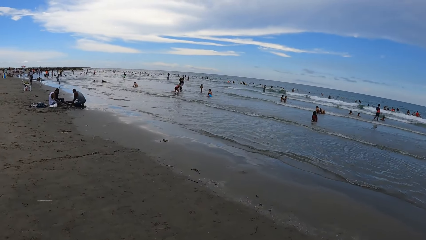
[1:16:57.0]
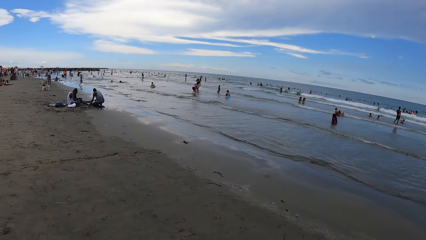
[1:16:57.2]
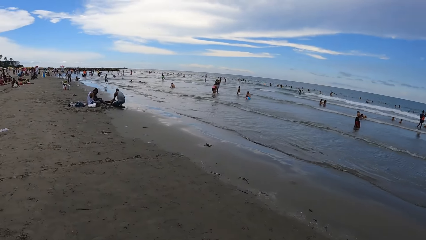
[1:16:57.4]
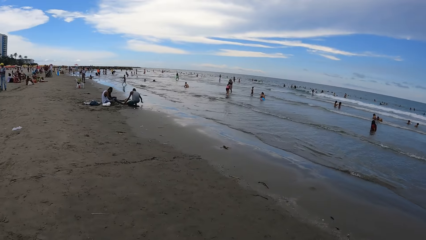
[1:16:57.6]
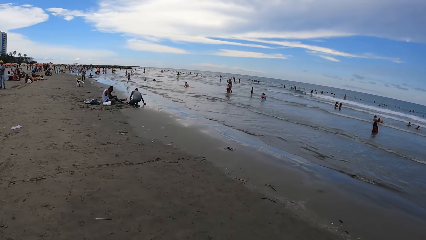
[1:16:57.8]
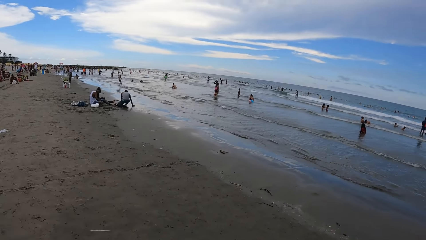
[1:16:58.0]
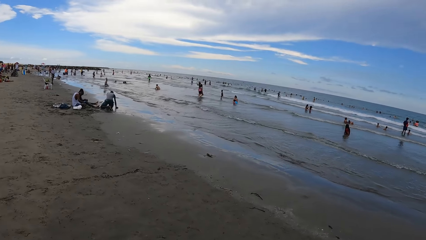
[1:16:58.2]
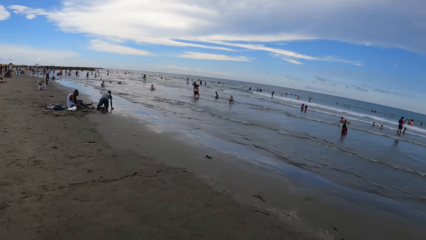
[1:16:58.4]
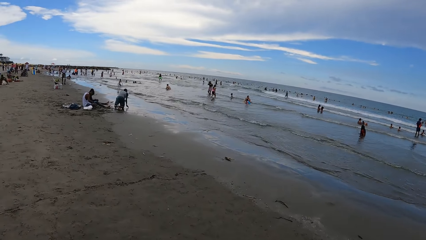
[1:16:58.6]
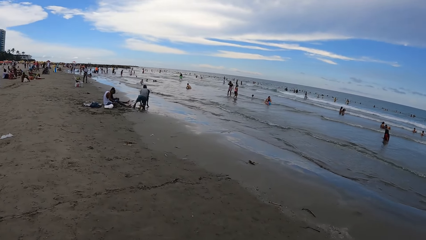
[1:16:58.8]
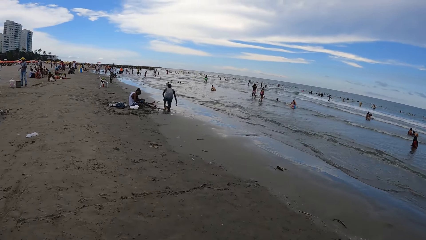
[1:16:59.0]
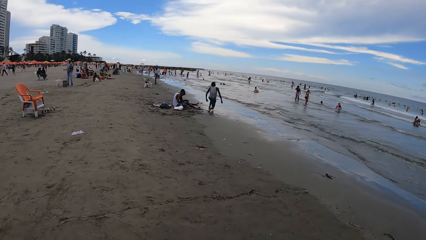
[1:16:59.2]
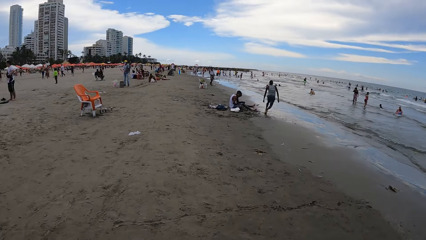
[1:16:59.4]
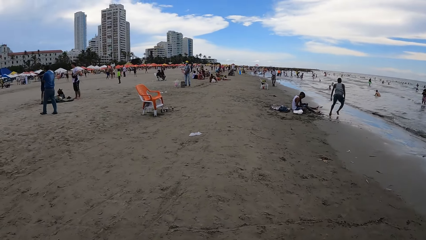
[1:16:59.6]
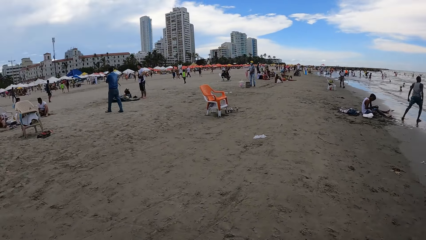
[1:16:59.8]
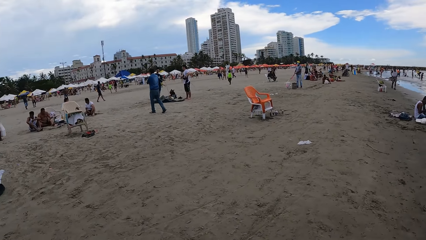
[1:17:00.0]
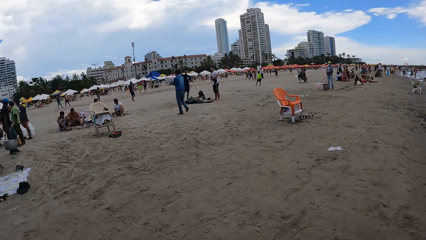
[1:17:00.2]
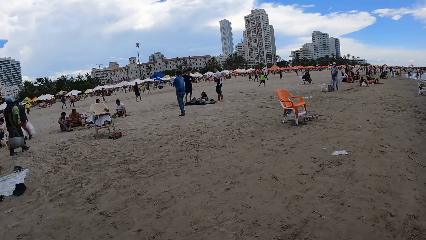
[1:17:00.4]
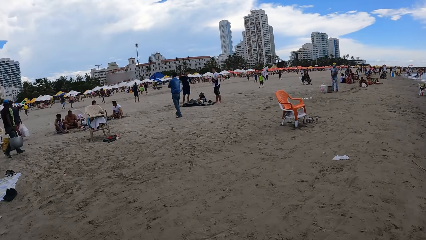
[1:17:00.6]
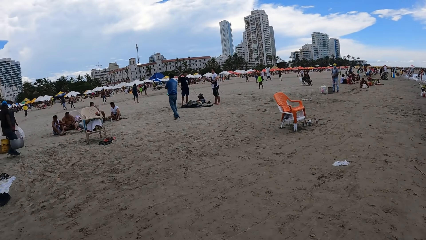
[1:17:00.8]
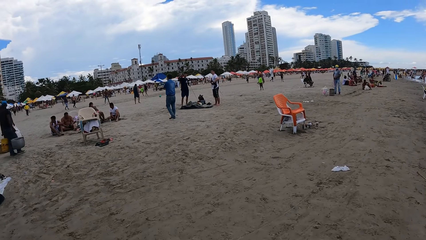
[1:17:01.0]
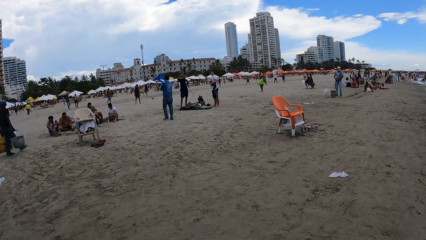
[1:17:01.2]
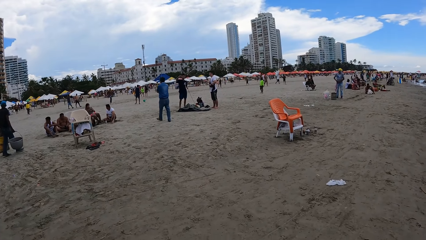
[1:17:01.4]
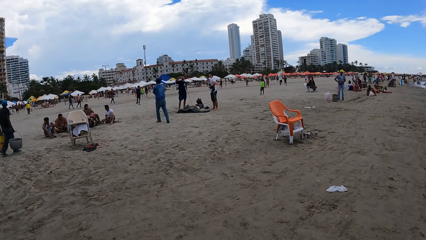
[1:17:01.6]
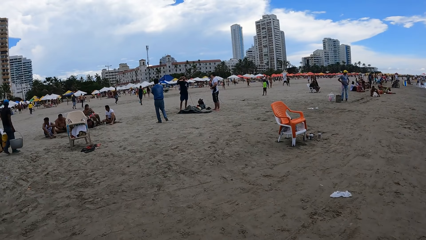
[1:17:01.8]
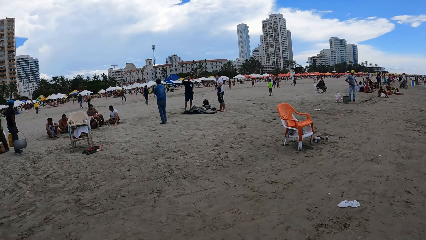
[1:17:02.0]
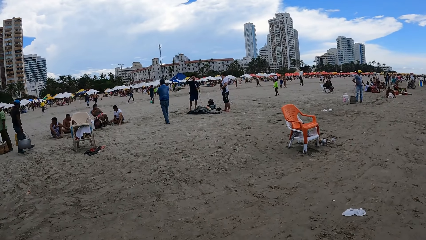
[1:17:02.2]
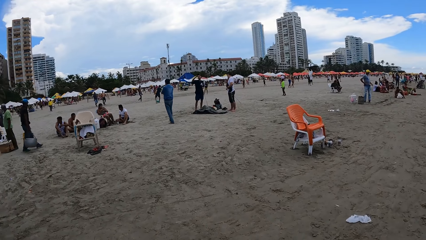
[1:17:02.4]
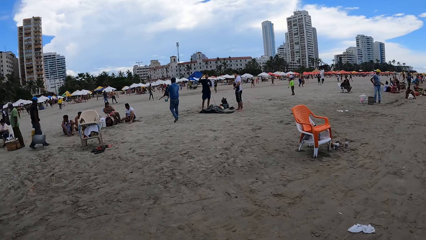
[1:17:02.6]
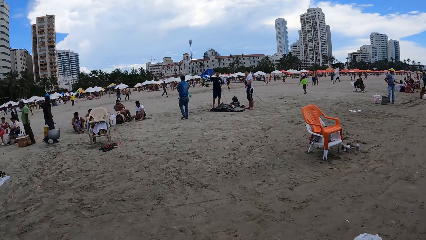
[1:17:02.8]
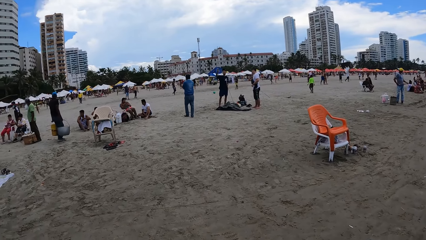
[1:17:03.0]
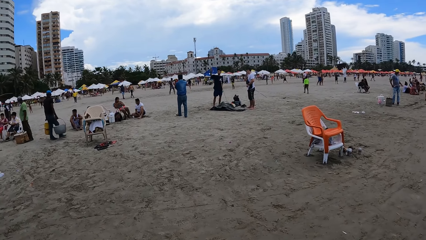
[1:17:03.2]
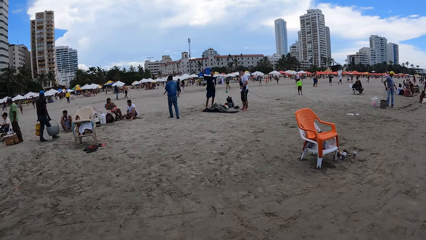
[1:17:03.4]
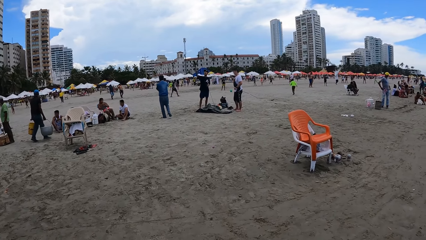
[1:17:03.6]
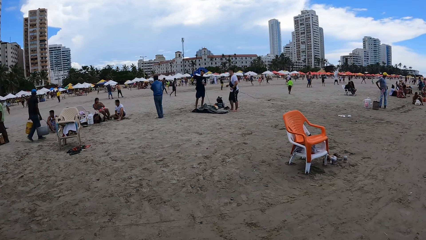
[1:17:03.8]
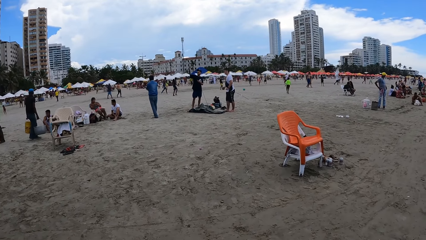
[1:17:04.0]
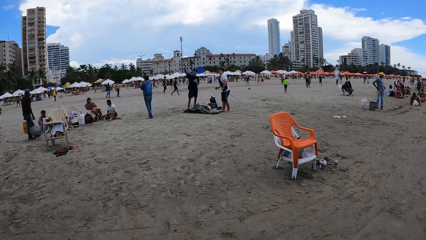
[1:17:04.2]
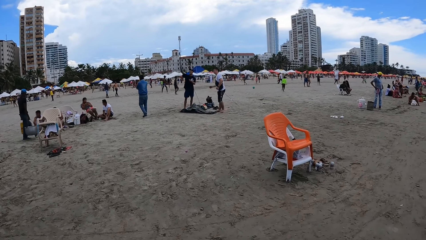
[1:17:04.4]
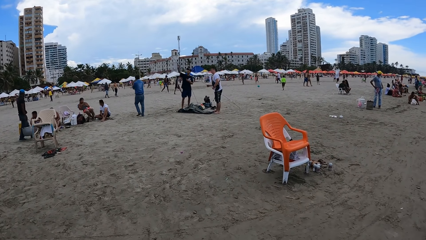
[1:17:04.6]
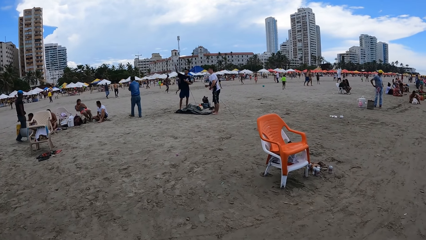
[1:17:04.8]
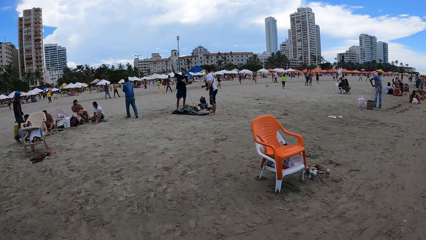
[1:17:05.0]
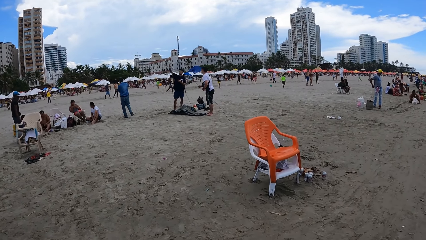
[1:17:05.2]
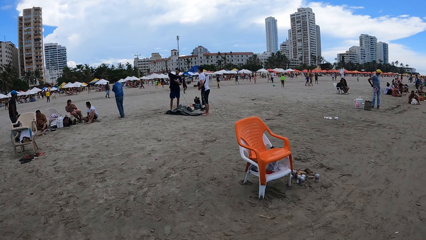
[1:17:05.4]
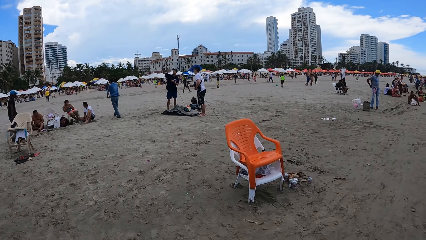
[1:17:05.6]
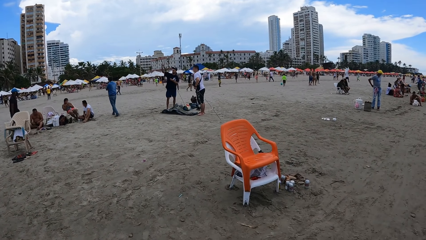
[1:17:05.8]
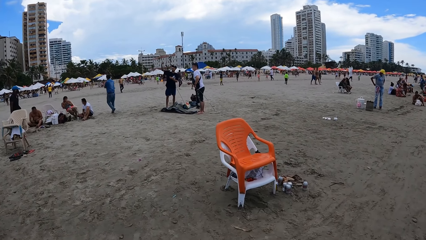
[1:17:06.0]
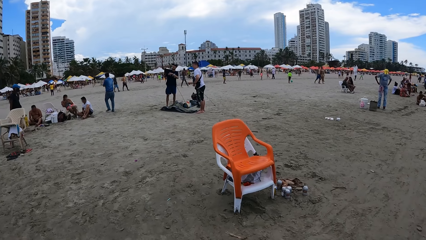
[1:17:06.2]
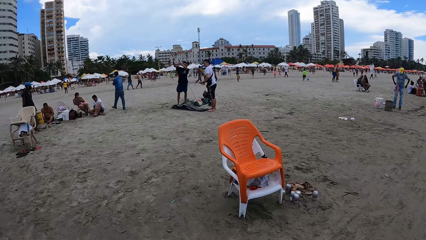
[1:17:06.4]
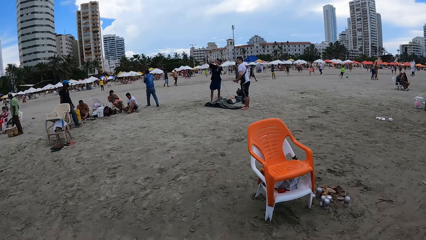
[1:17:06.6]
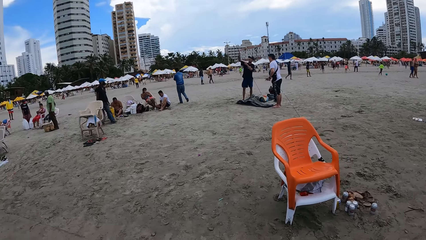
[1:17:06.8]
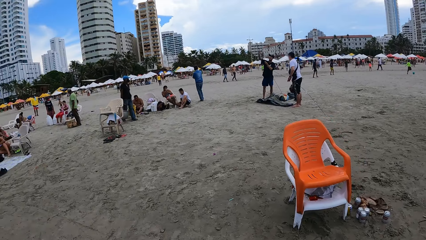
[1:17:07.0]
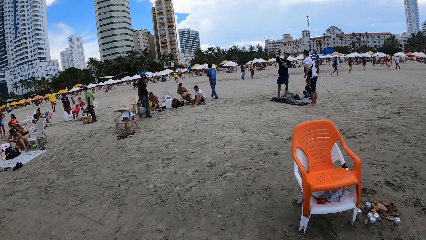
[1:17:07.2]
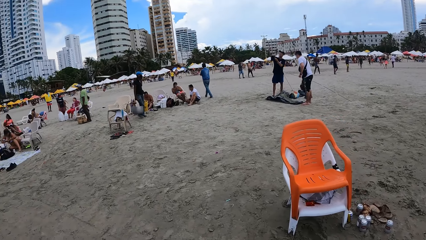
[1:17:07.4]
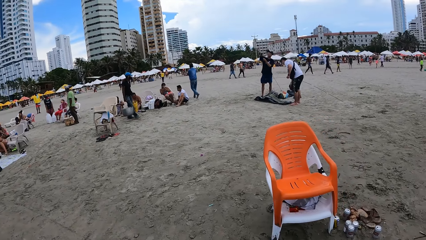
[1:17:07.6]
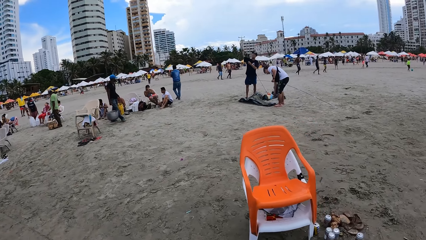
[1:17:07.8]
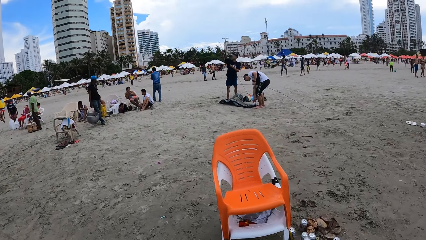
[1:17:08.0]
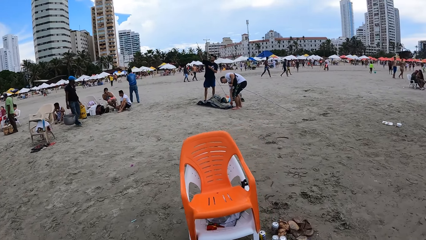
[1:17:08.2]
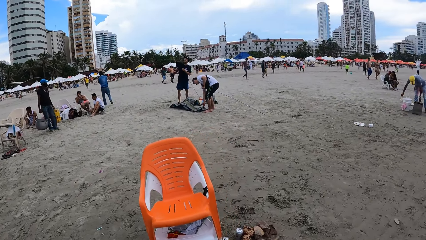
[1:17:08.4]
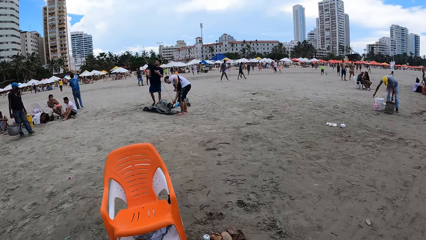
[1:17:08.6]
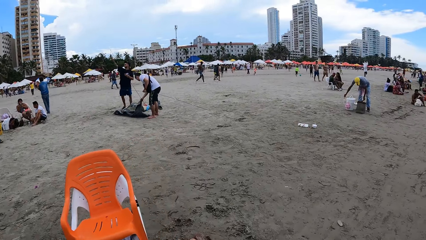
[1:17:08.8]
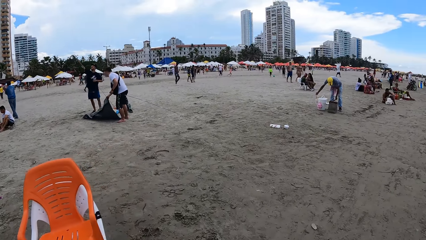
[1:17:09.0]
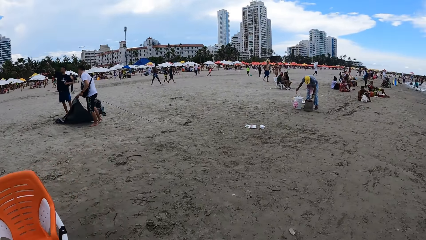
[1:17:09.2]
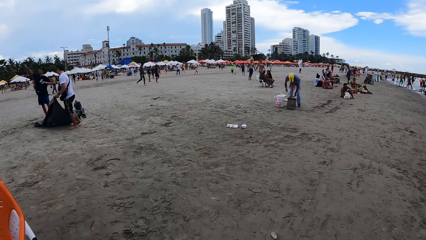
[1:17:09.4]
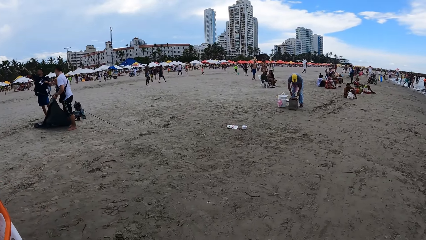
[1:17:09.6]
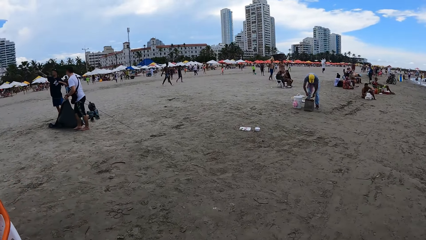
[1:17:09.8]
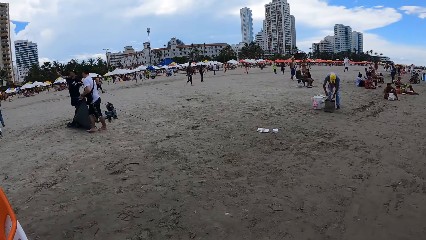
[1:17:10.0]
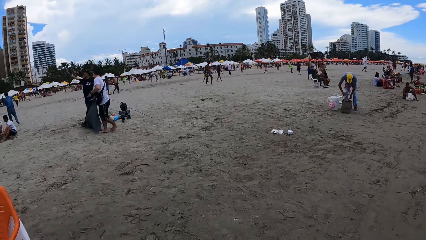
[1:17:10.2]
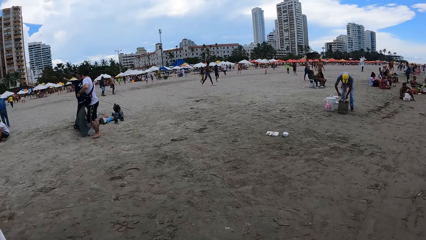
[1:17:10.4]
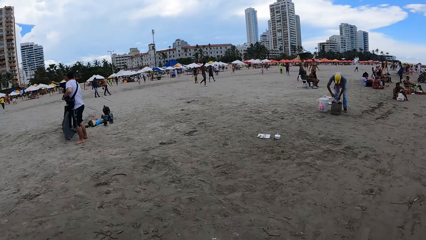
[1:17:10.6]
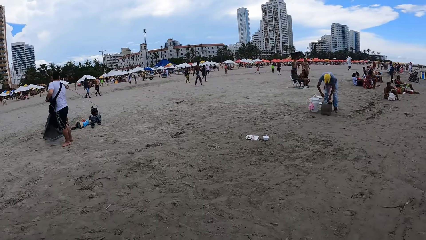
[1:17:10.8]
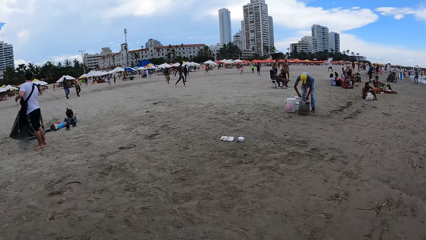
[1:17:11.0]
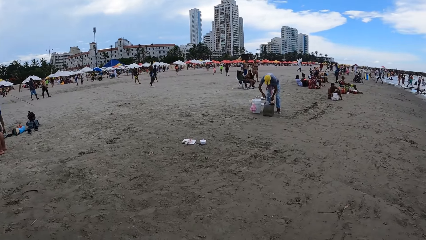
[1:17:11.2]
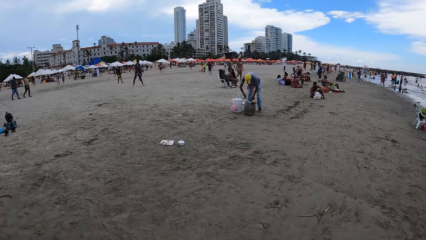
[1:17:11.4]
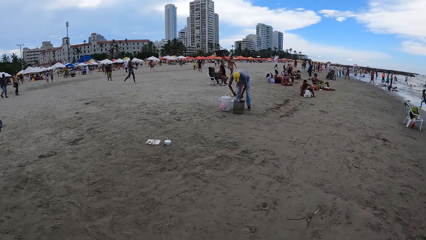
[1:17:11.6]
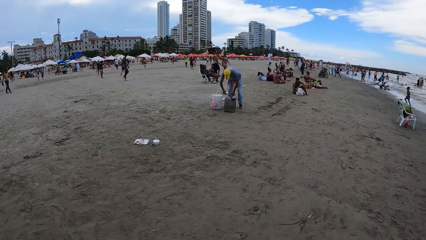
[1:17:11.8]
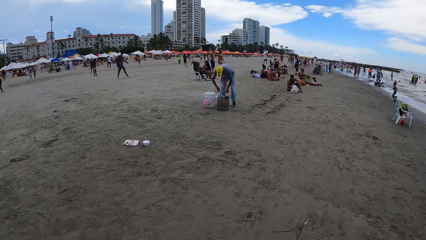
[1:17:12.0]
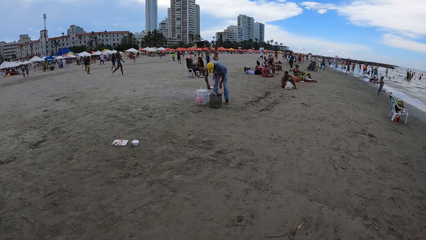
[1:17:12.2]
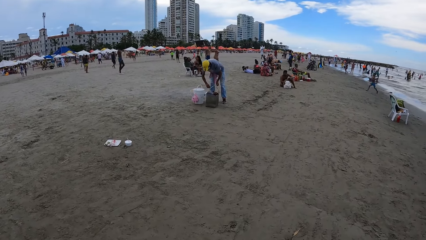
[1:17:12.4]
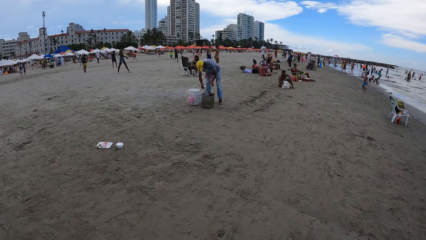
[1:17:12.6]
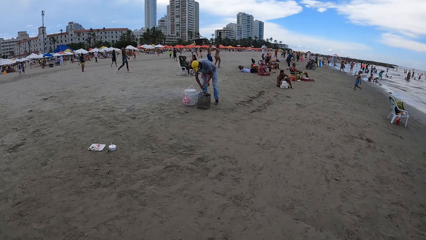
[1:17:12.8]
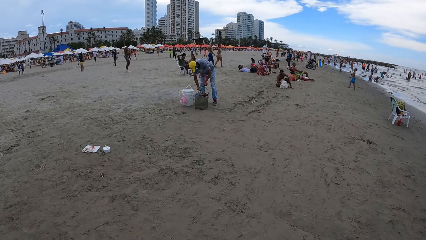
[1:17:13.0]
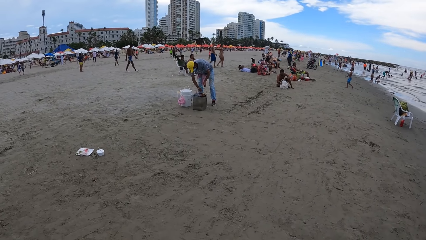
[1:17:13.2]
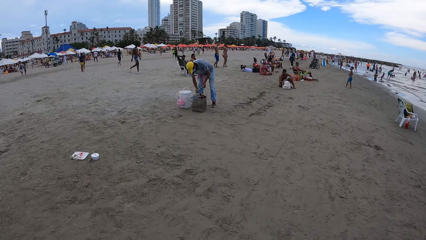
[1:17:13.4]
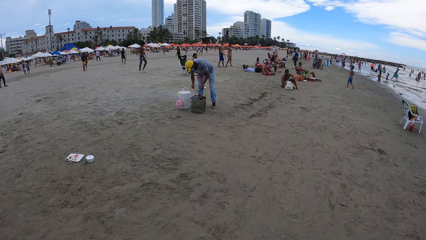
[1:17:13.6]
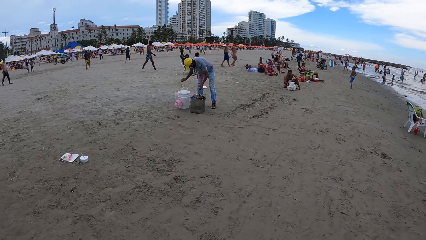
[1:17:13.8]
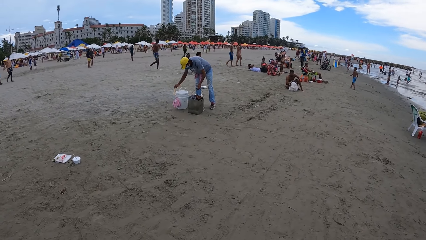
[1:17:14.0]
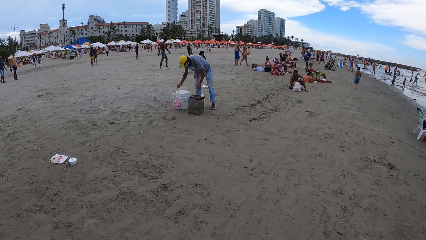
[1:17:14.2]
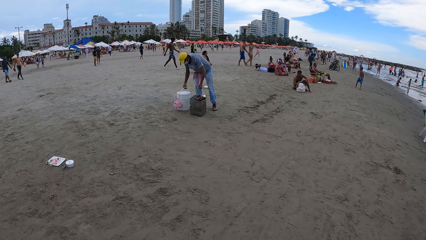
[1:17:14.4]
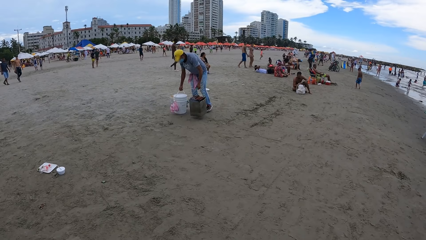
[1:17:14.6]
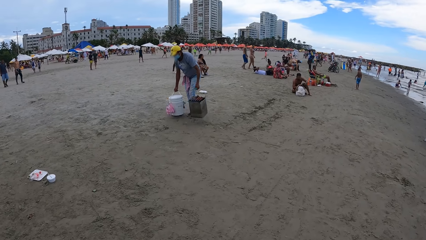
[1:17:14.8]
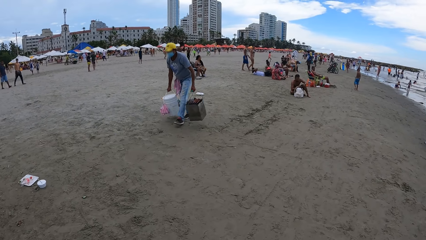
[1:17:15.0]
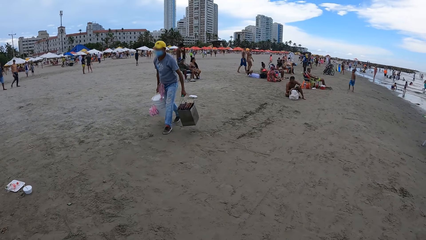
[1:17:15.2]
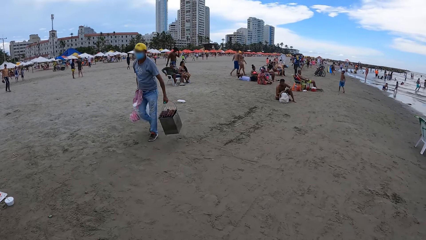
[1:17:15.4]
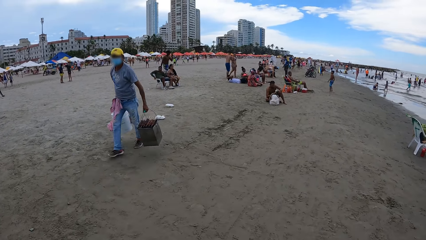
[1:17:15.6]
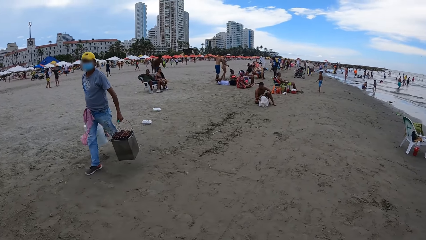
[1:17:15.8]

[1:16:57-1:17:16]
The camera wearer looks around. They look around again. They walk around. They look around. They walk around.
